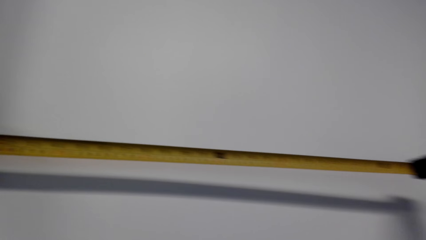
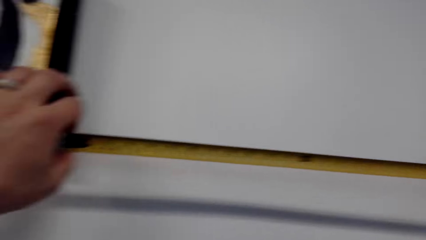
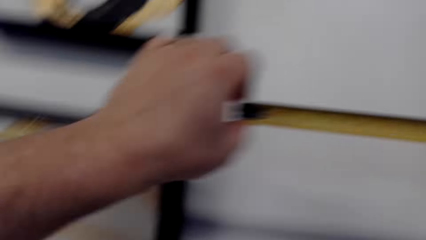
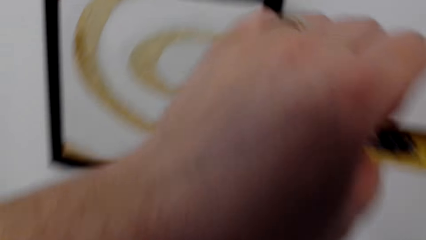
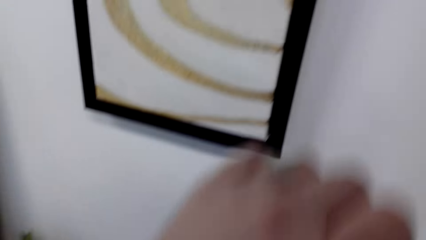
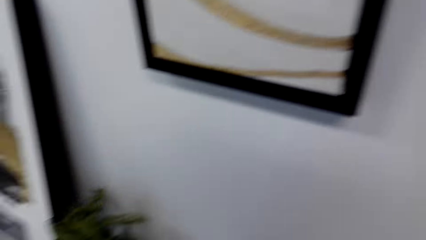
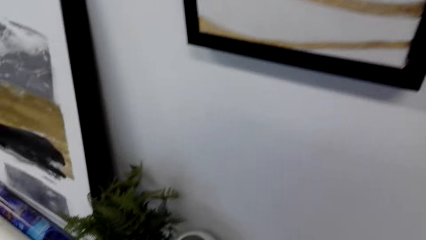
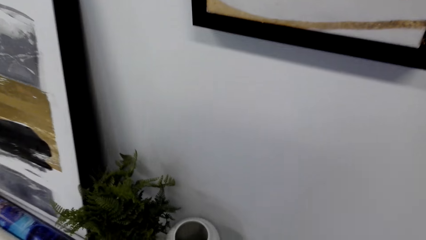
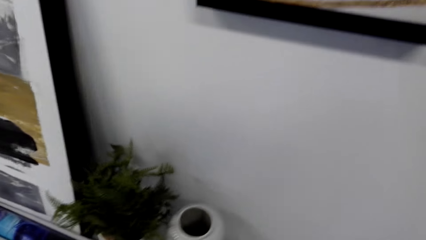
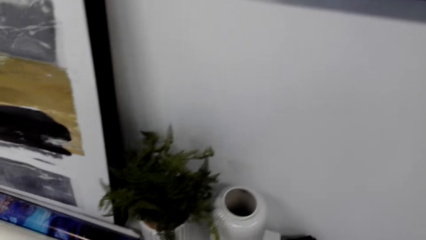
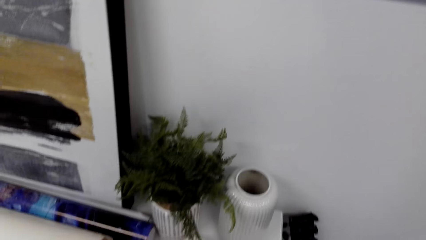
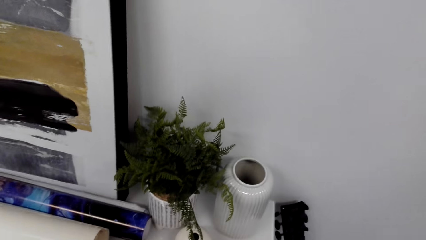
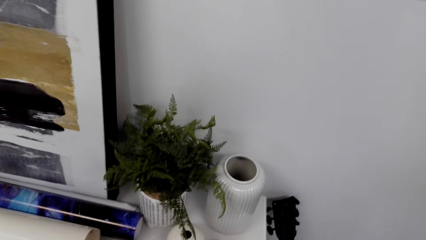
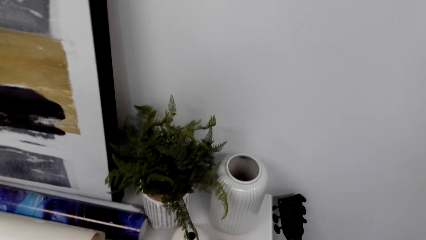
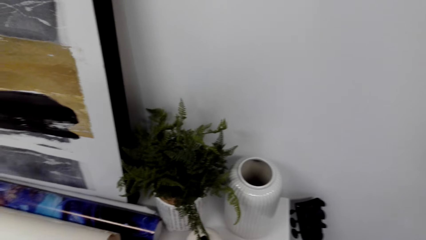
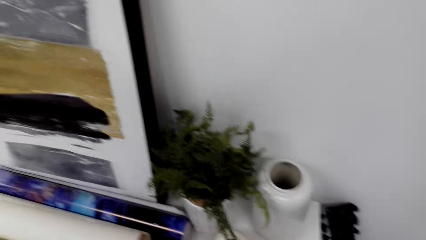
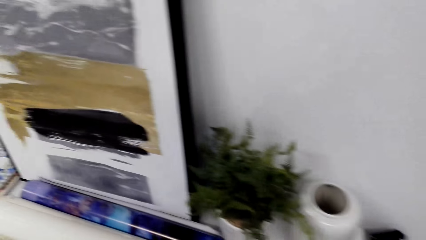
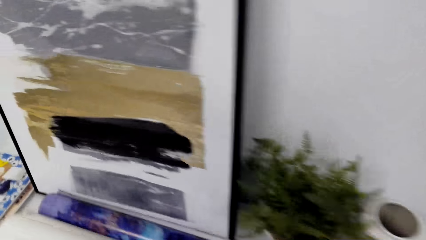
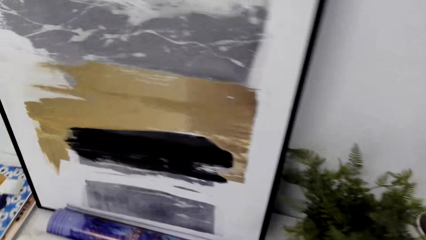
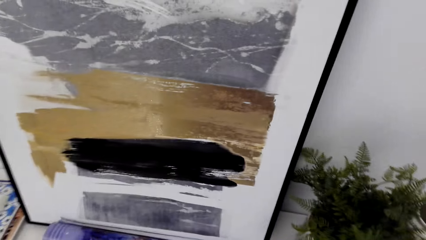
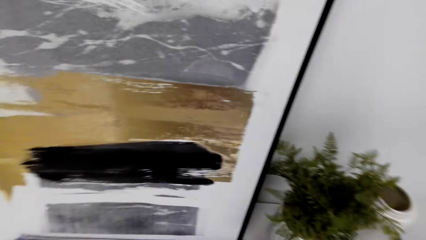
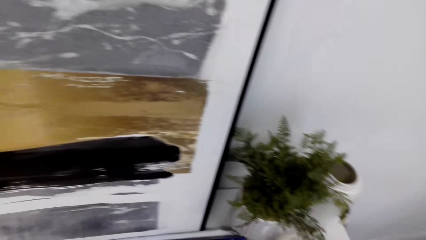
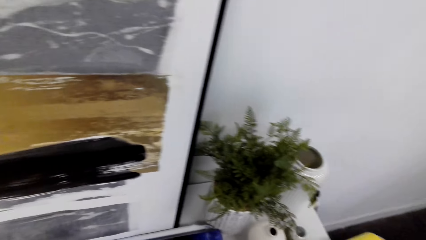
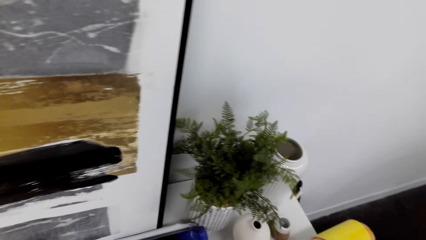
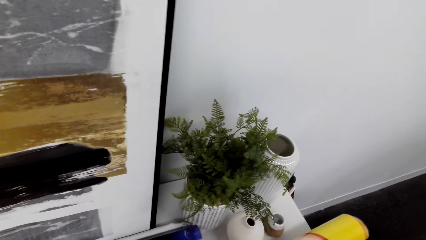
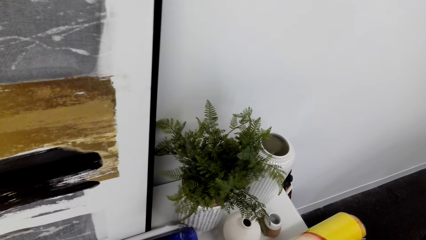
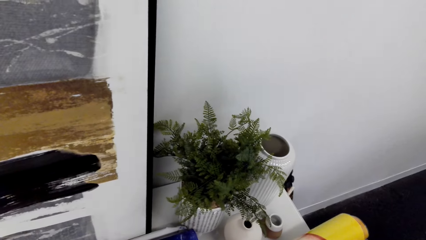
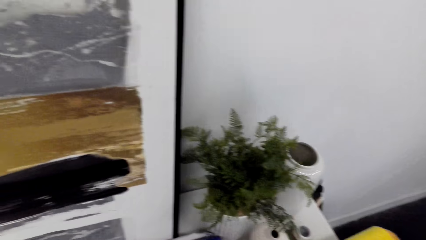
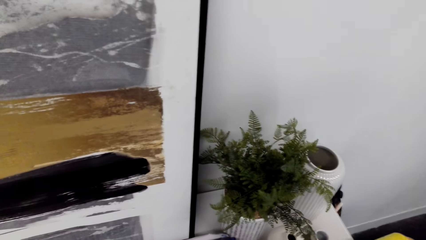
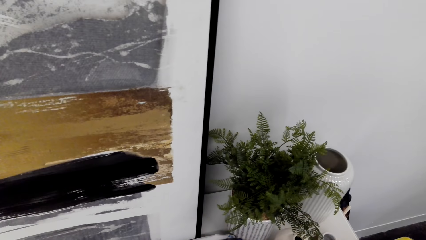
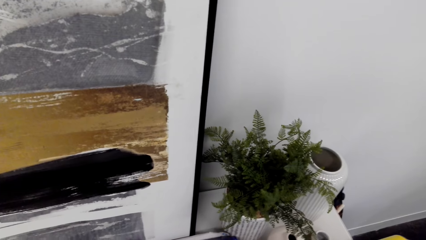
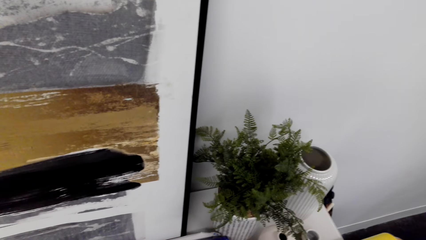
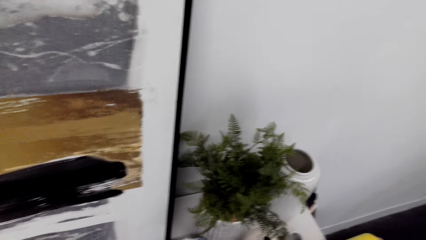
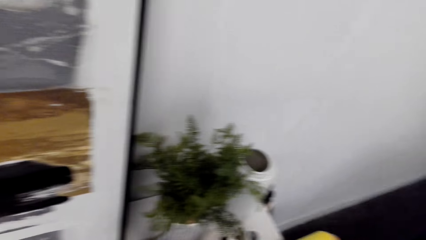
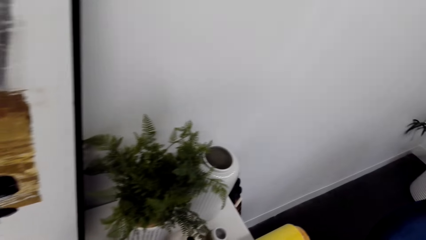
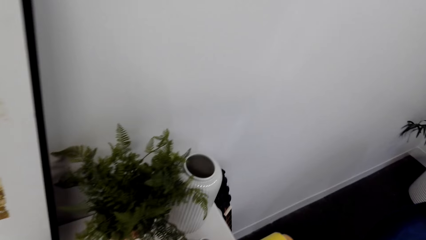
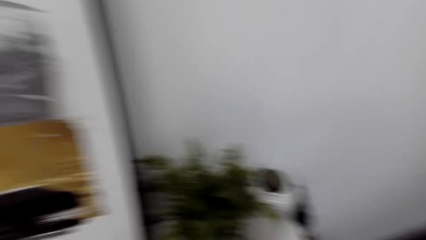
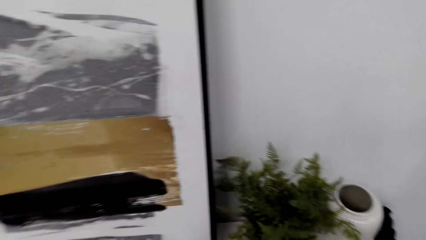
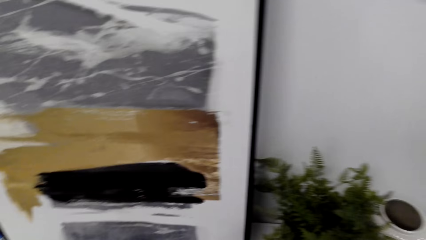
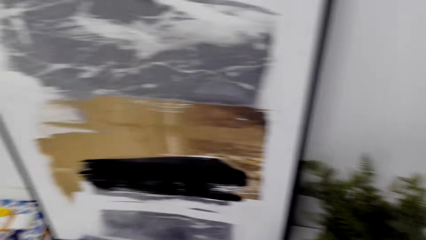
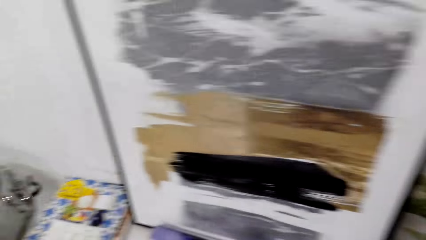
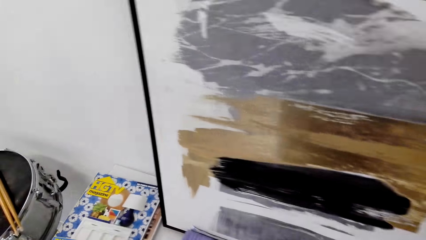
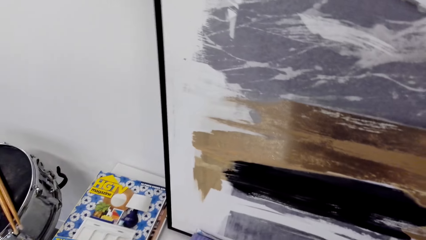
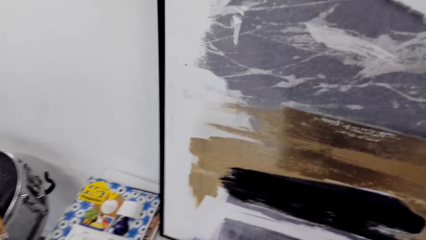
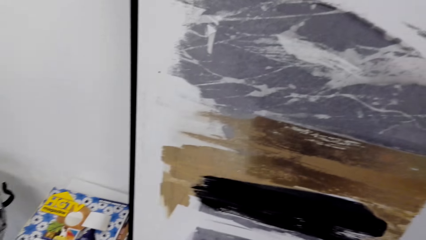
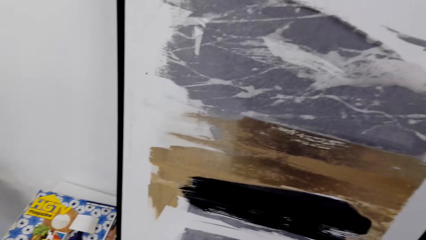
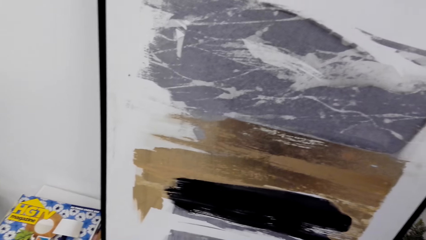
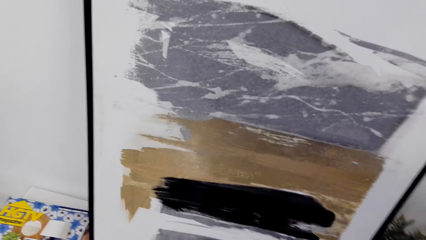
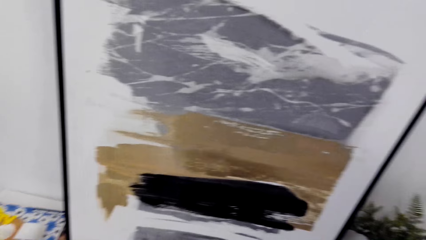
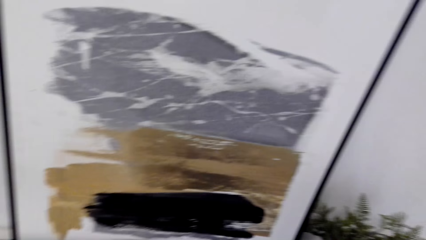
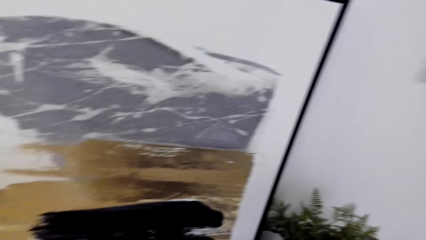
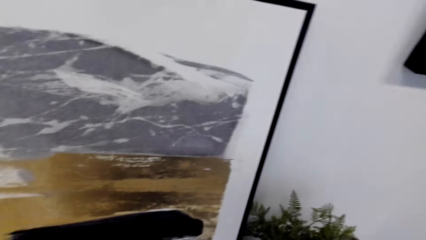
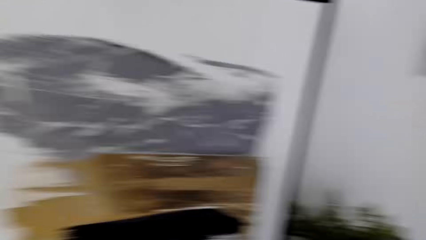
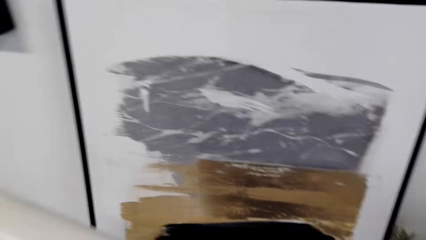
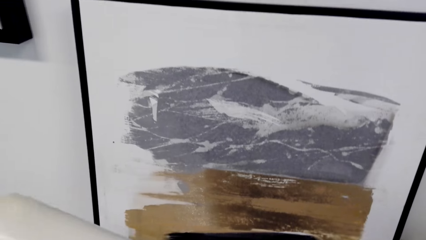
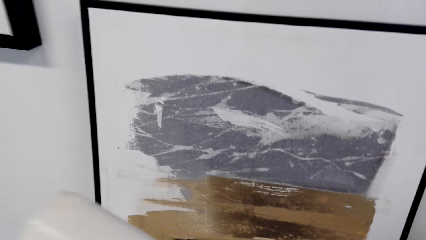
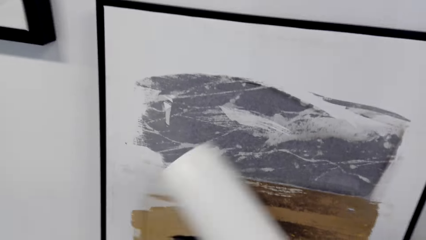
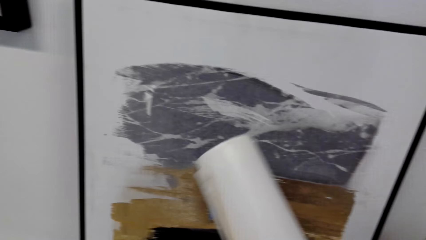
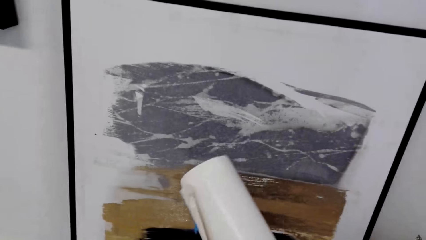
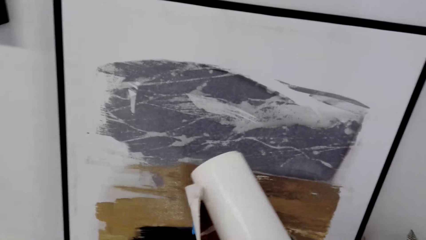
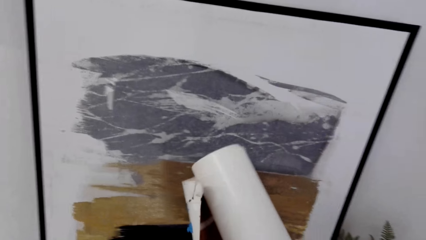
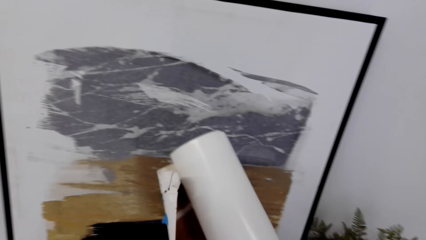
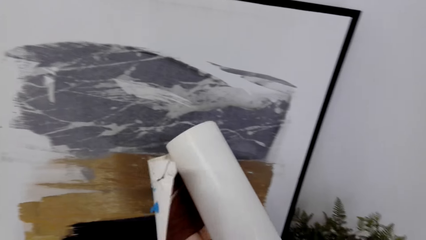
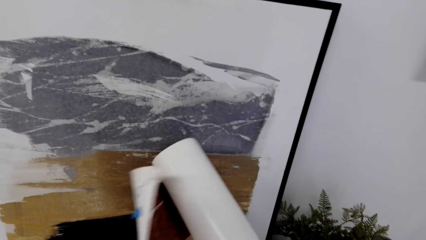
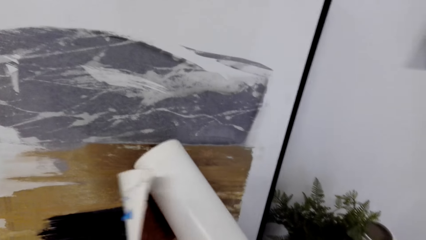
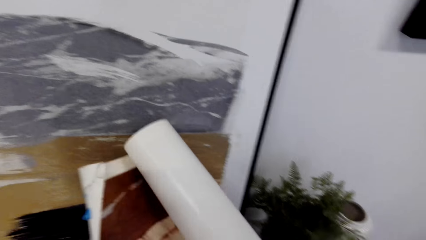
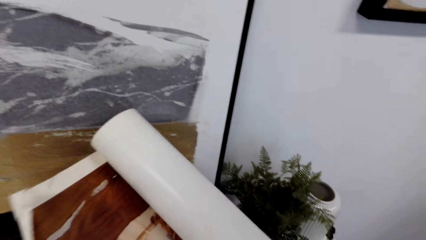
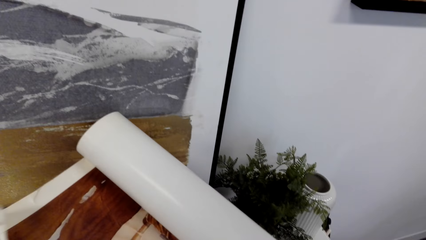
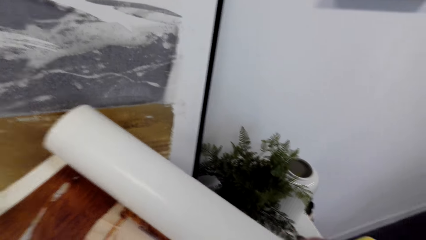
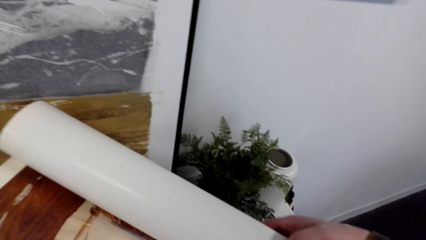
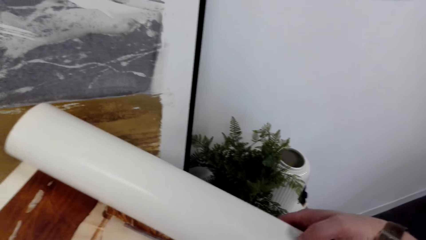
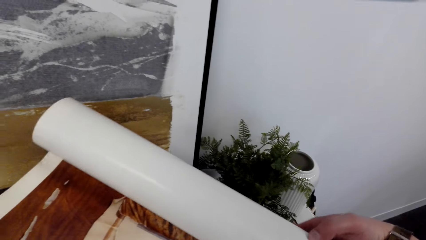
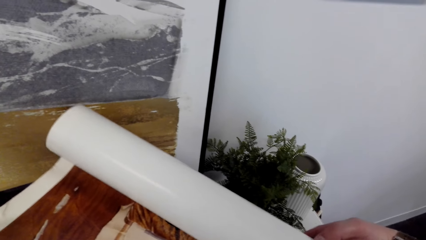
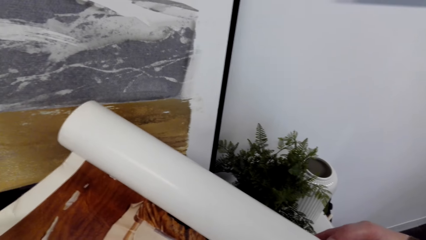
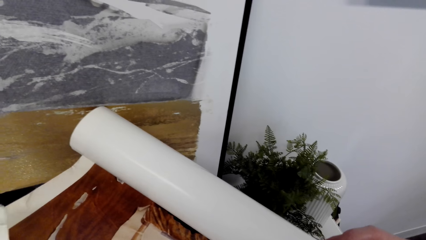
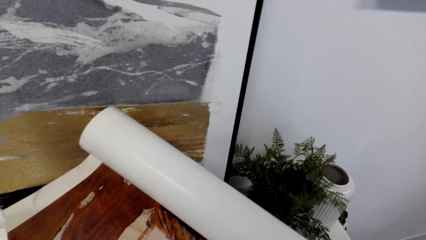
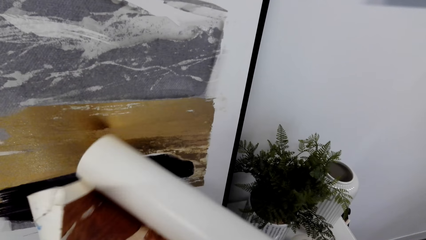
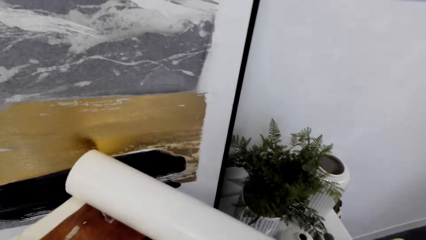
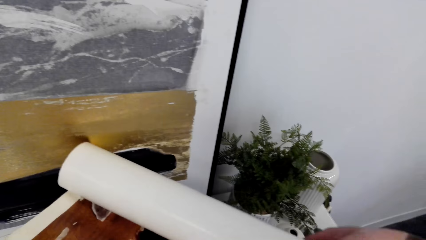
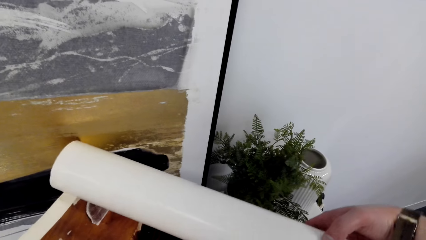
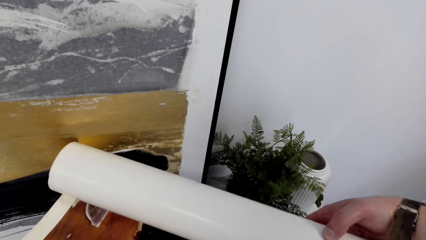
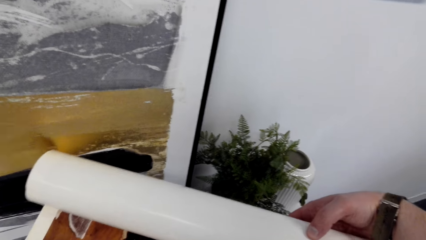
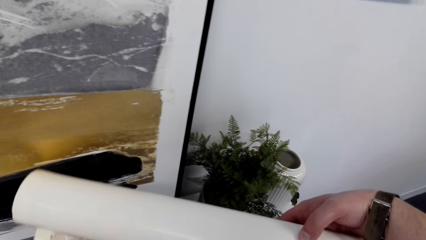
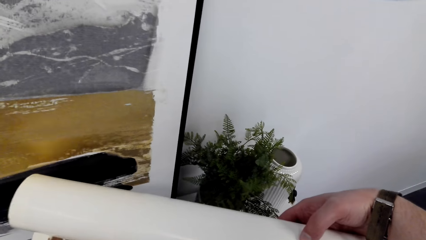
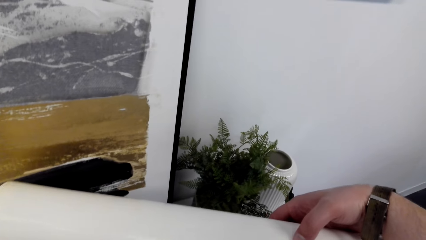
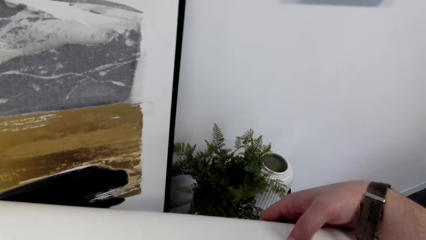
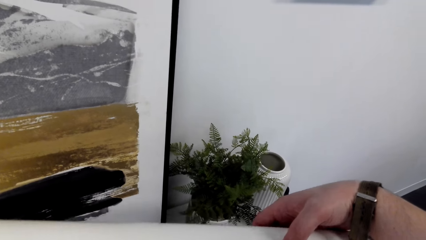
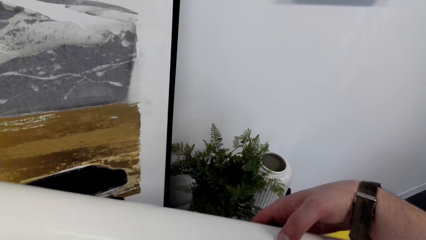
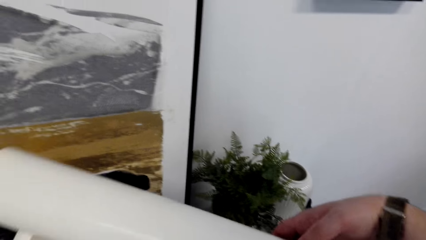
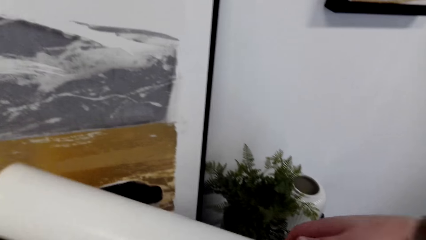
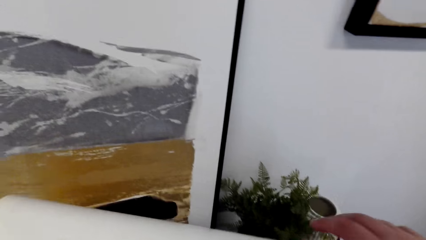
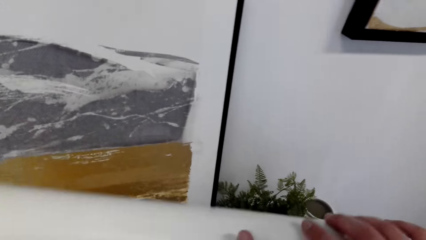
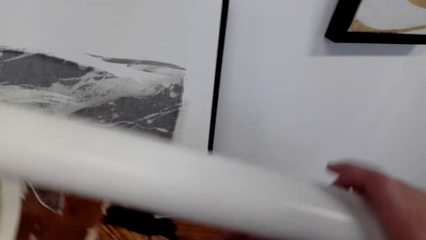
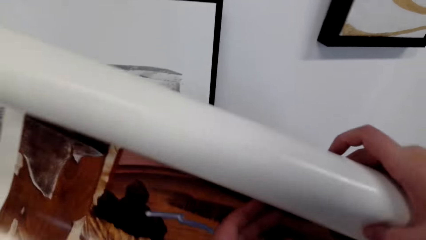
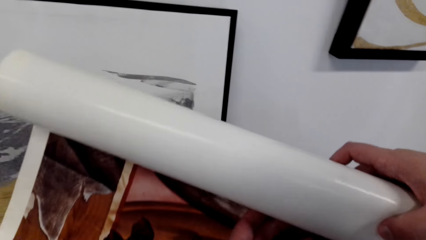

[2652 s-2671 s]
The camera wearer walks in the house. They unroll a roll of paper on the wall.
